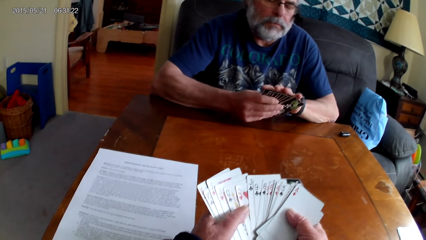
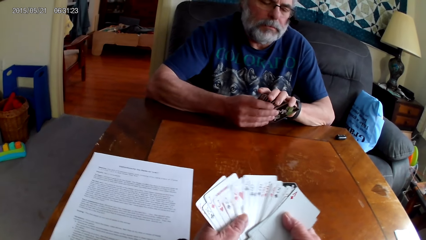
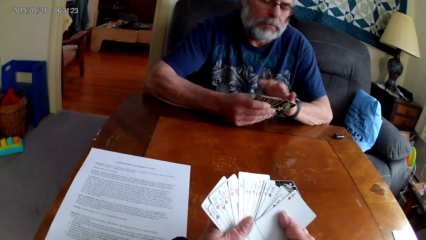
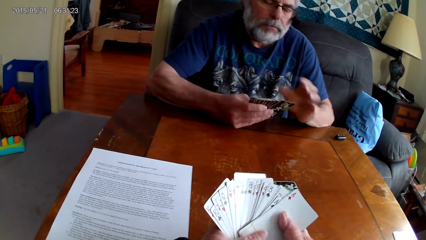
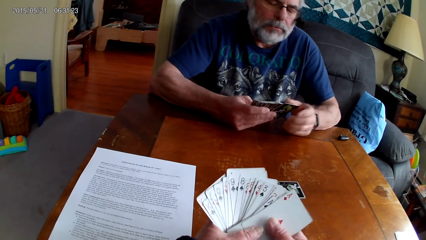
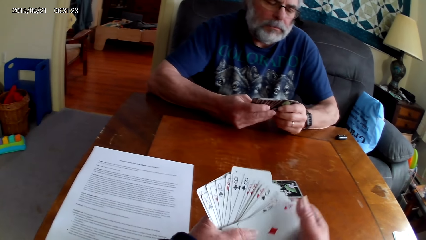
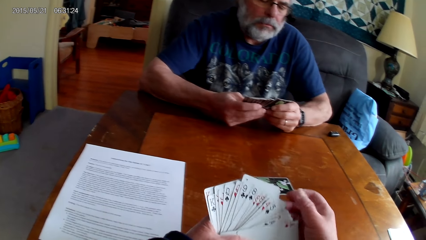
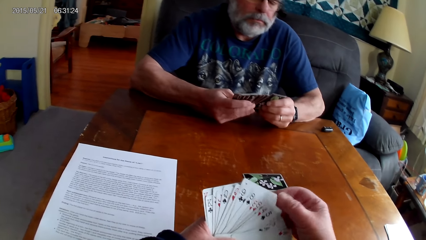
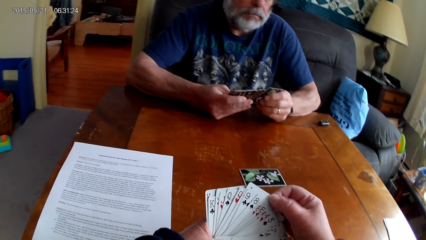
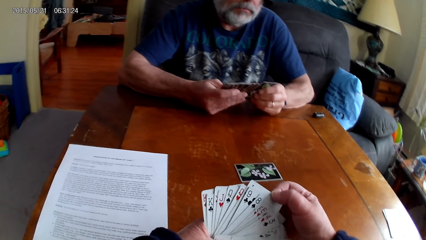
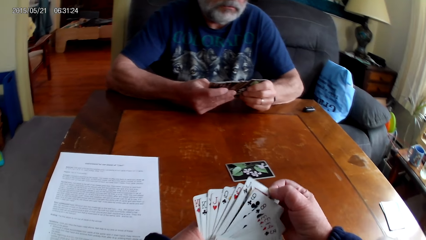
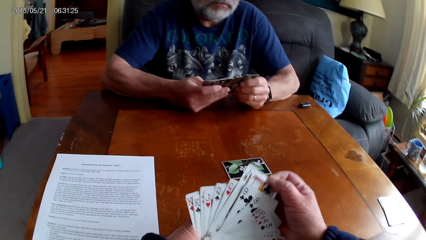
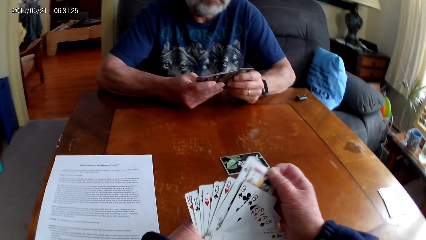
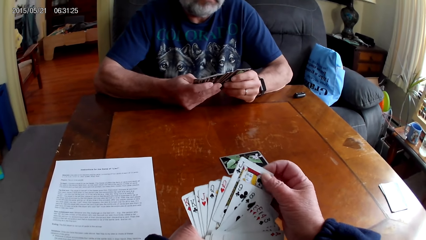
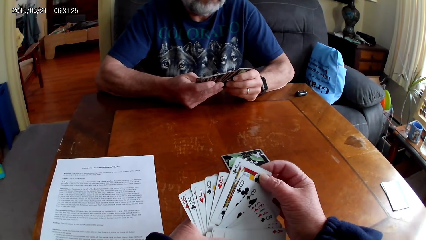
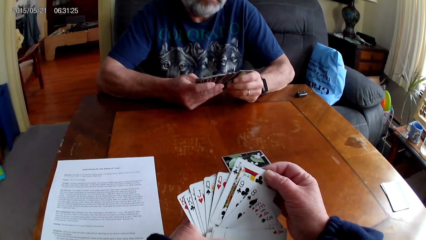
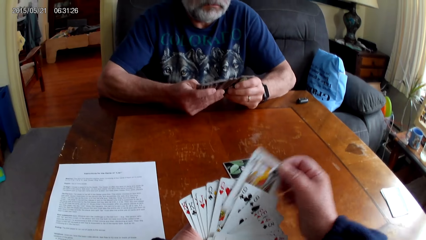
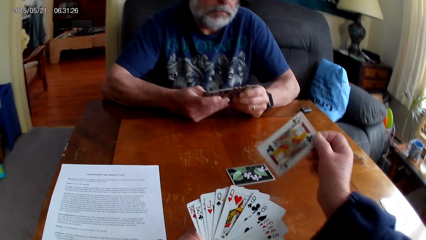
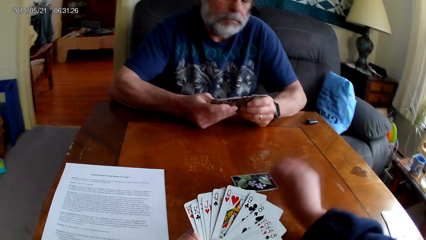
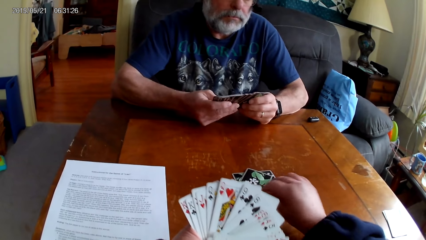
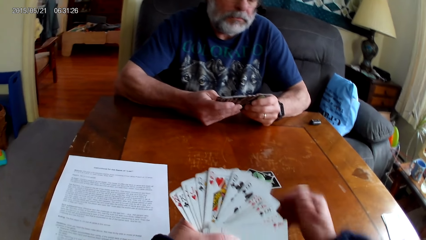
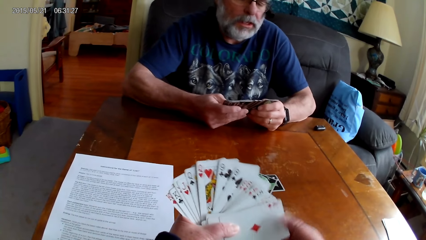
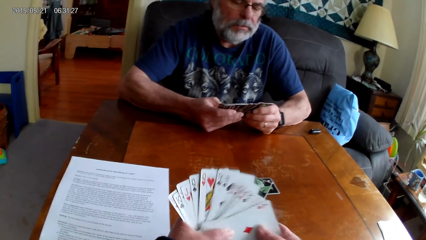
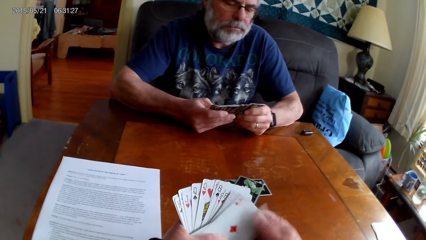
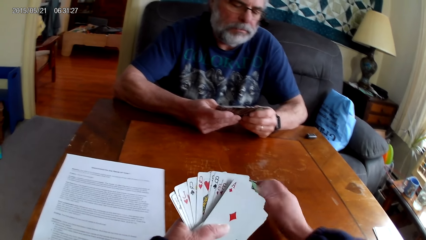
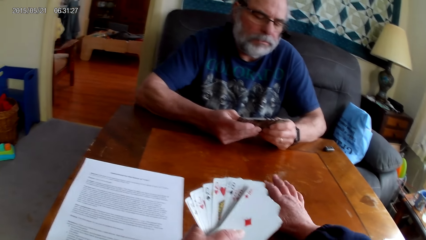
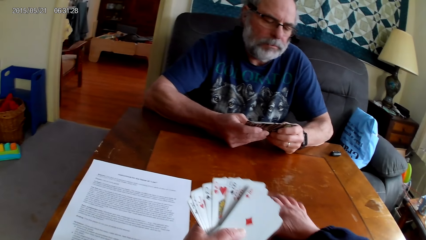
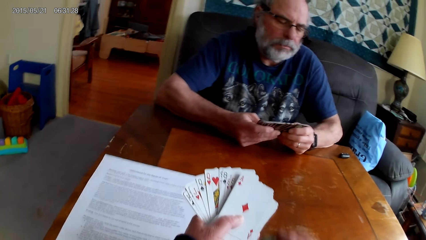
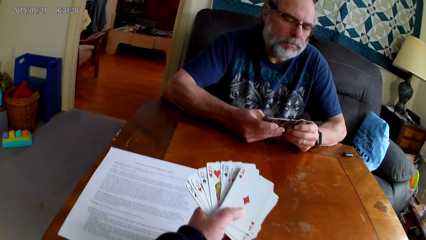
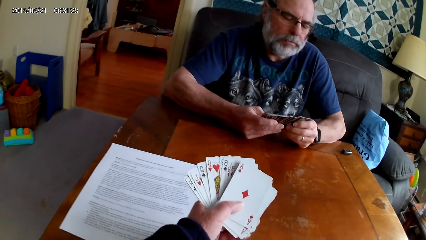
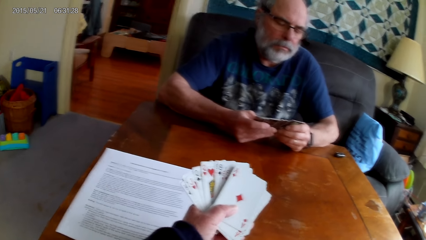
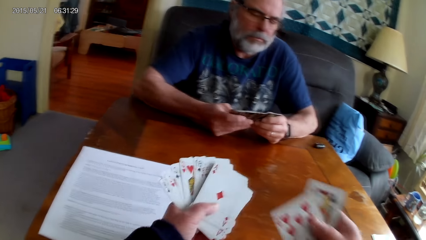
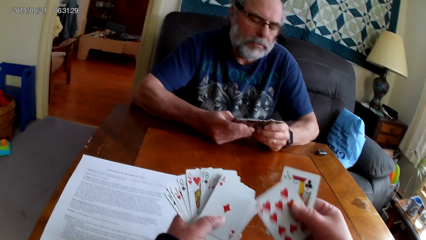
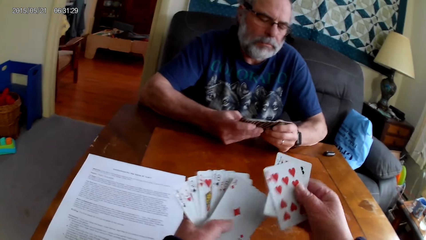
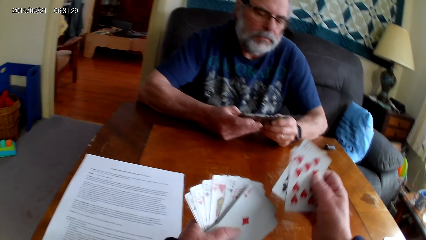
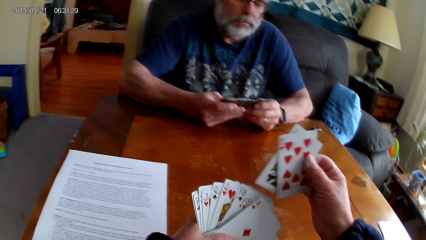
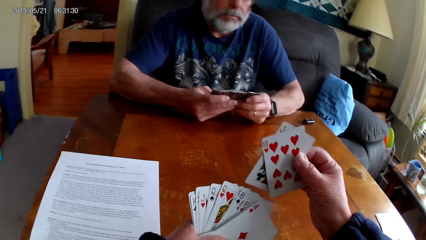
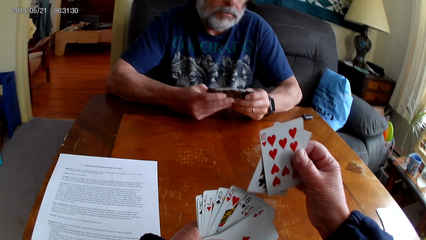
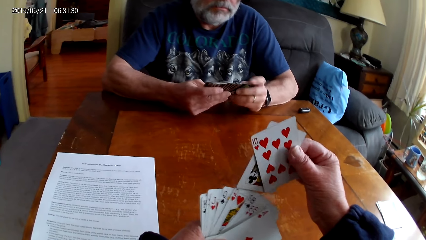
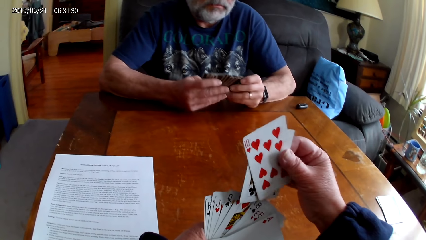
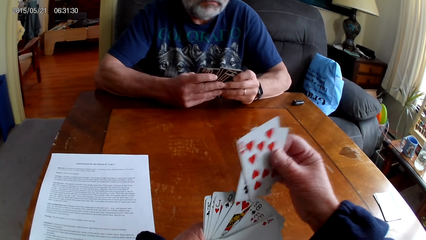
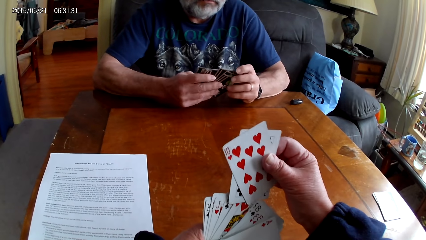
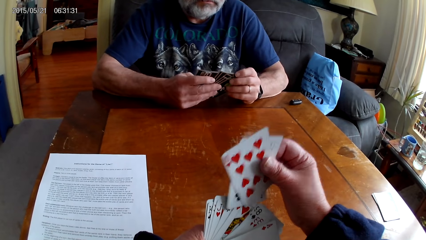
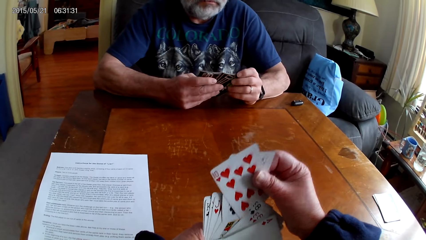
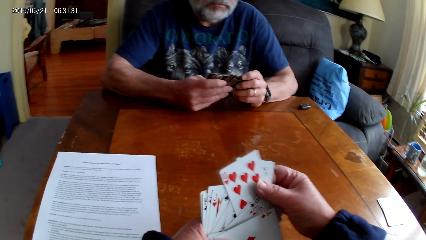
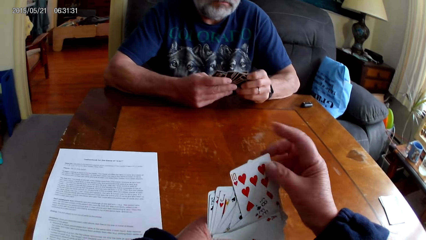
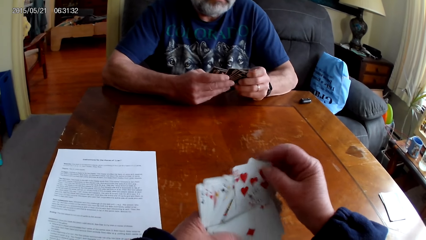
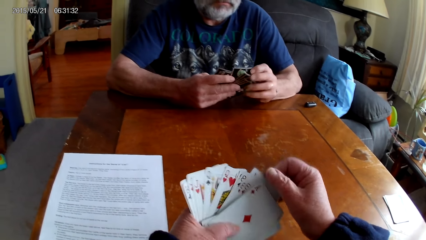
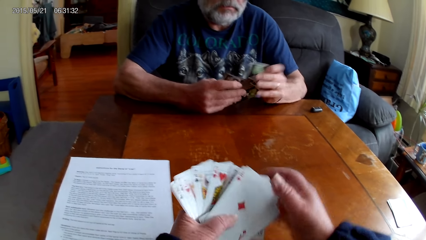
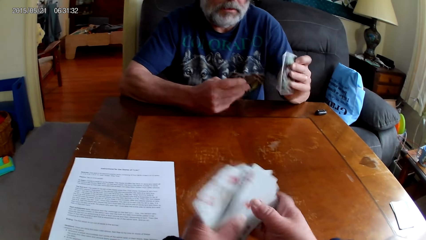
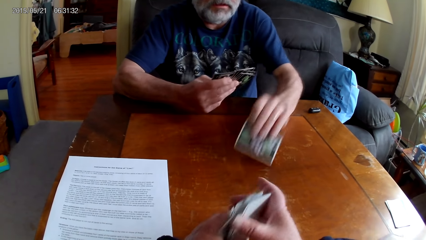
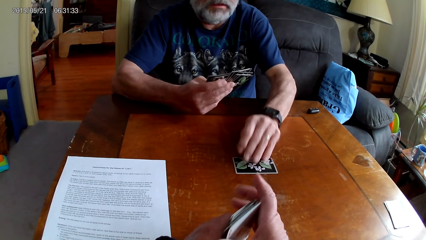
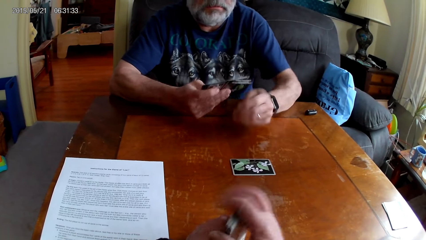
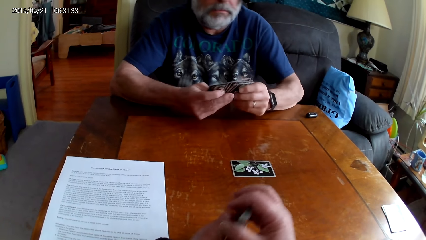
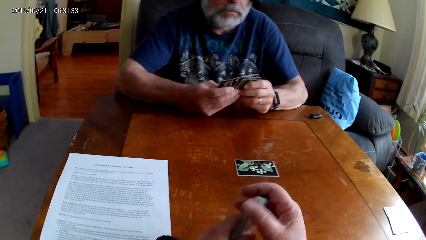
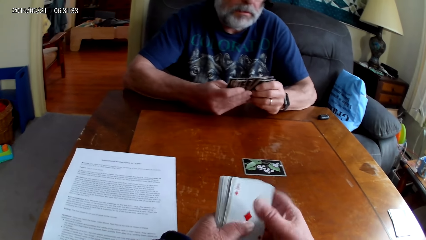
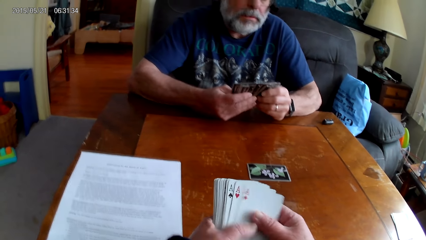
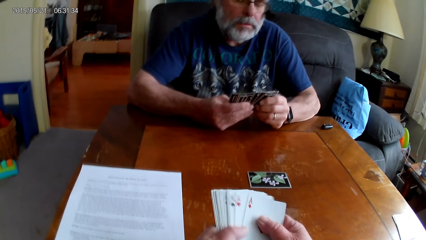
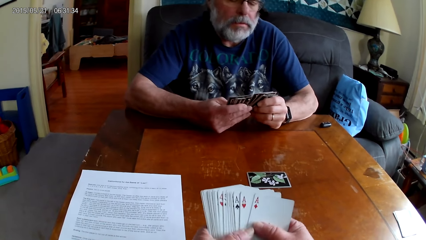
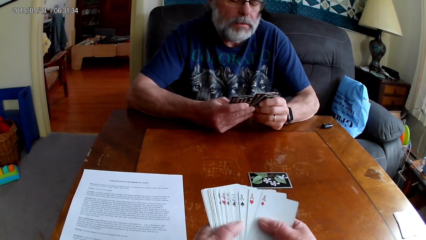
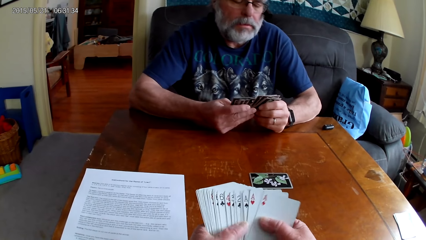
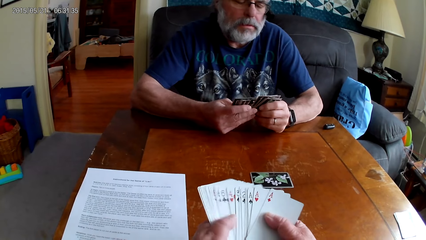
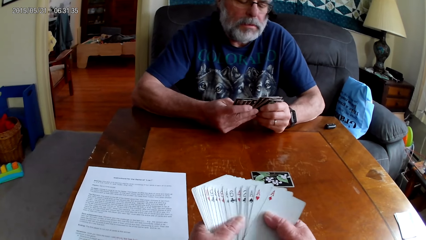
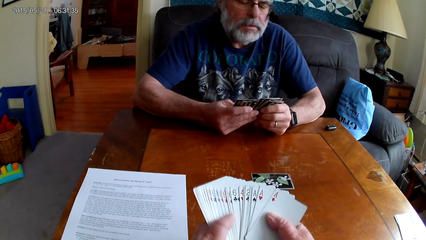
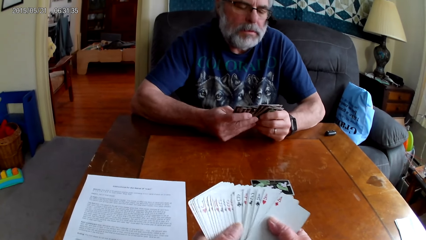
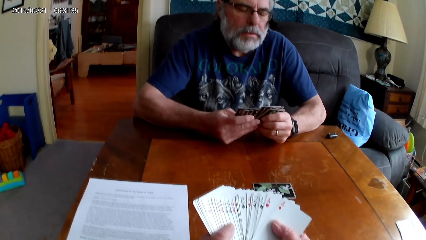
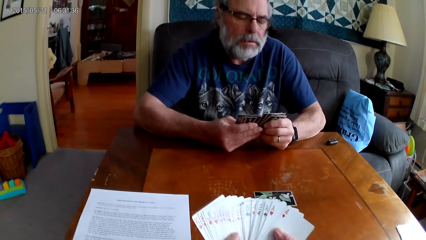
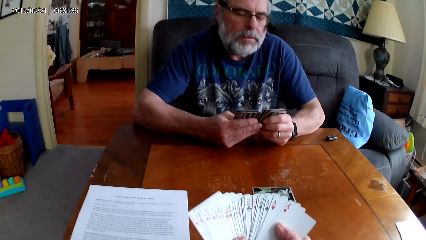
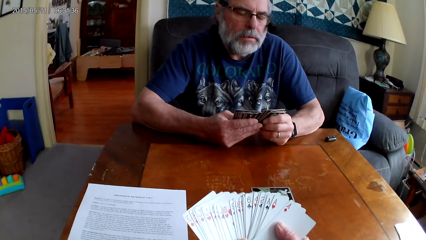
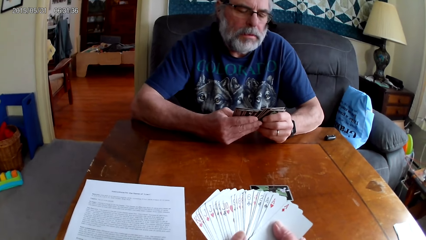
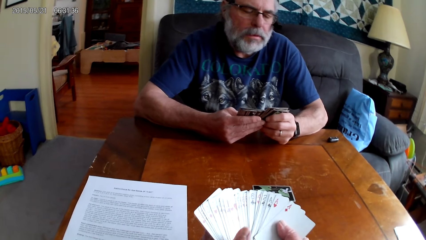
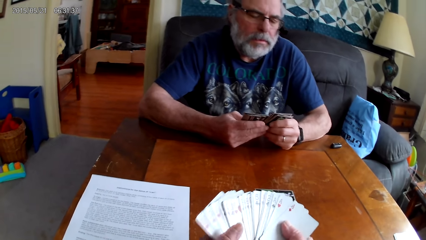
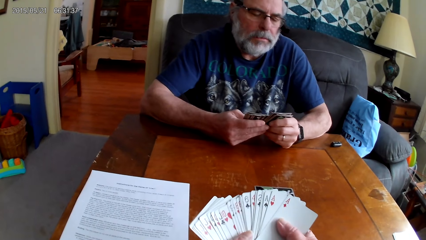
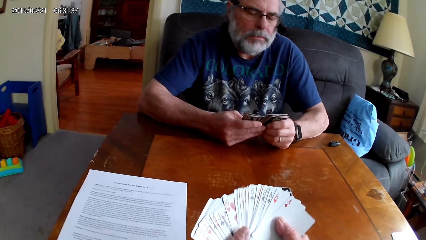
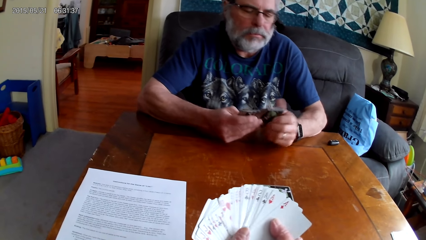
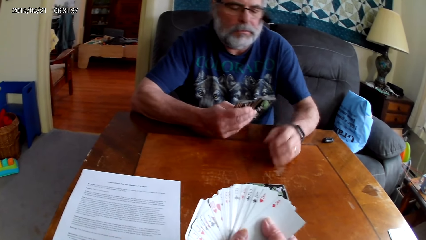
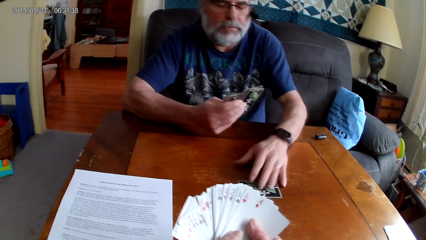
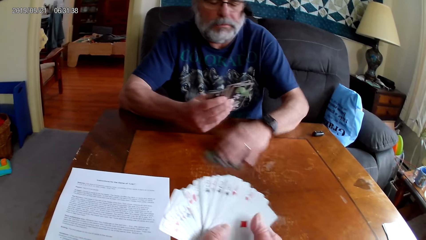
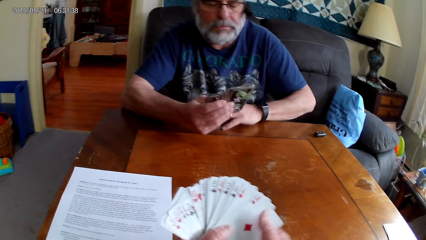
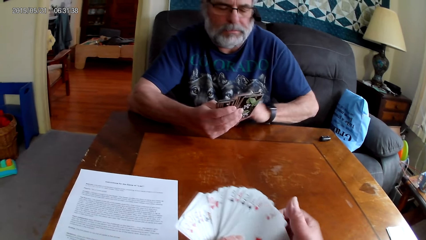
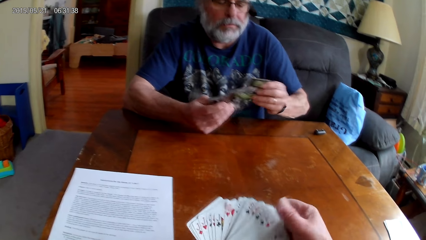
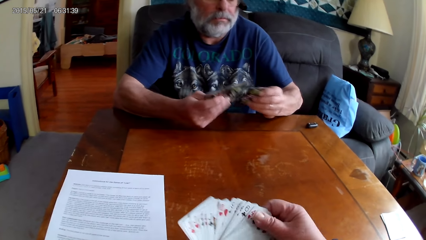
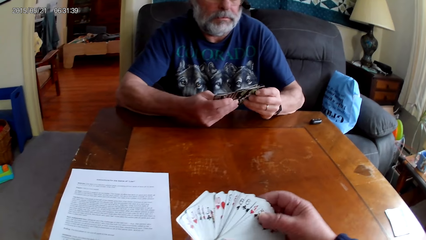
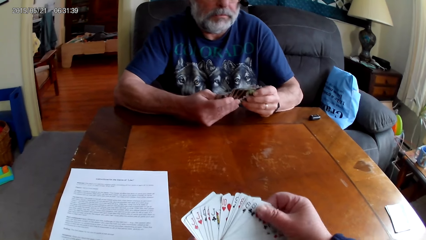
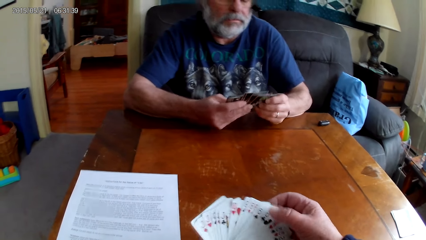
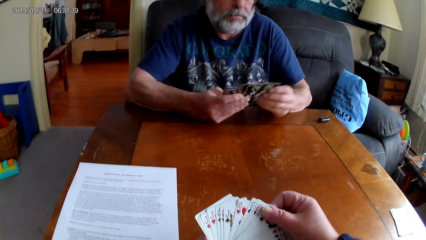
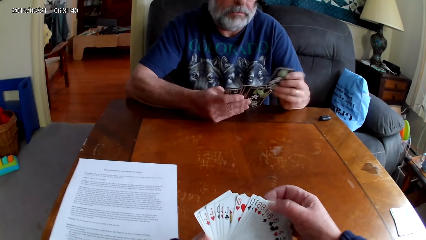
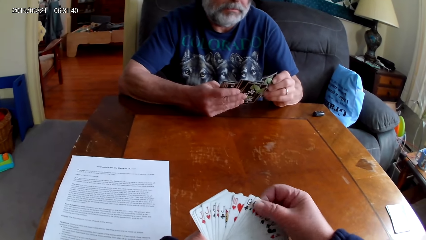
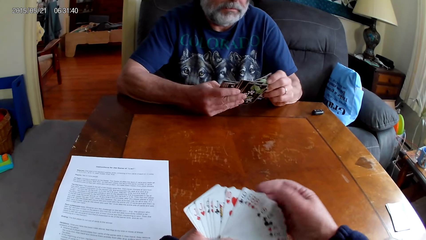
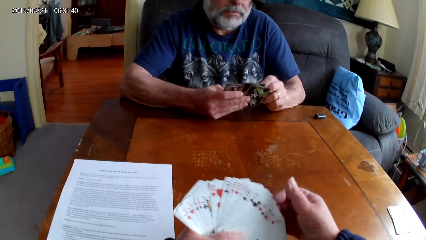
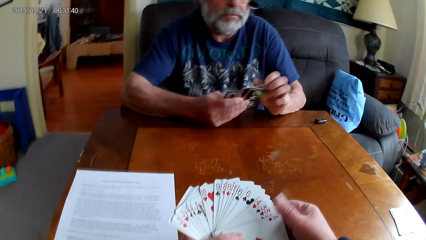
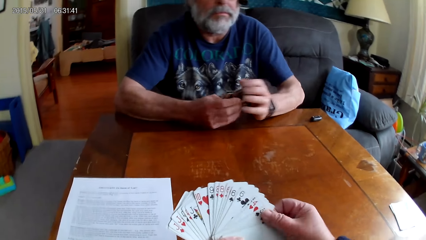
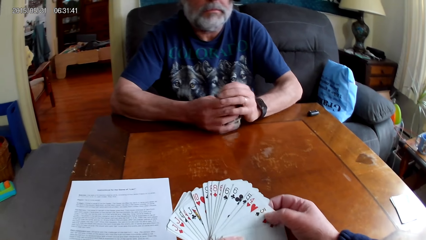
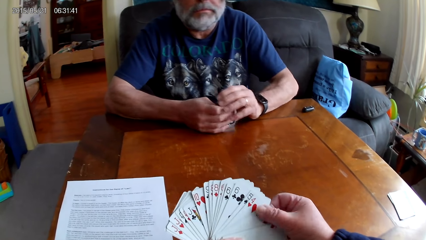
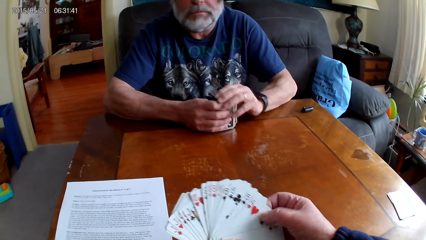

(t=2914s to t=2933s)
The camera wearer puts the playing cards on the table. He holds the playing cards with his hands. He picks up the playing cards on the table. A man holds the playing cards with his hands. The camera wearer spreads out the cards. The man spreads out the cards and puts the playing cards on the table. The camera wearer holds the playing cards with his hands. The man spreads out the cards. The camera wearer spreads out the cards. The man picks up the playing cards on the table and spreads out the cards. The camera wearer spreads out the cards. The man holds the playing cards with his hands. The camera wearer holds the playing cards with his hands. He places a card on the table.
